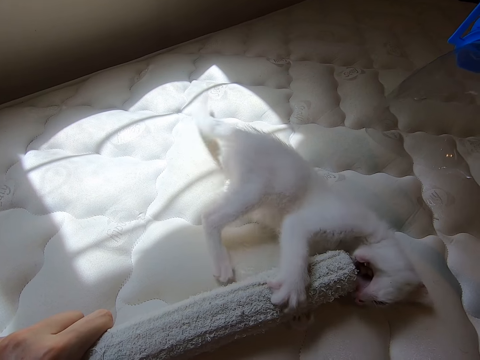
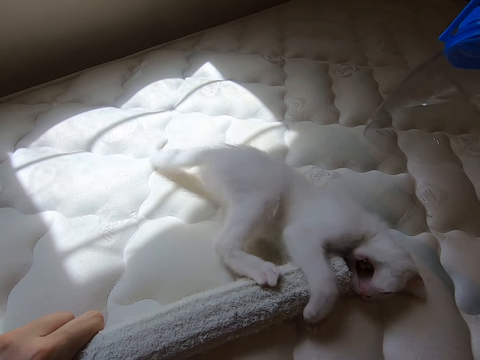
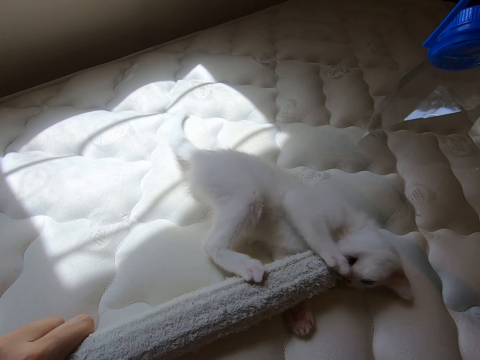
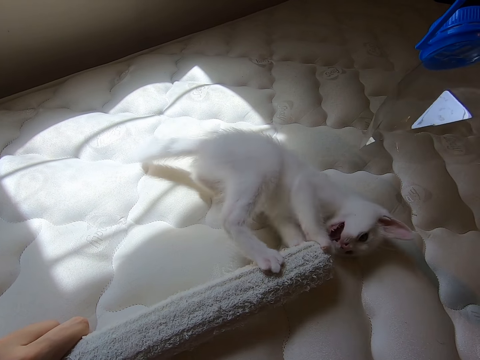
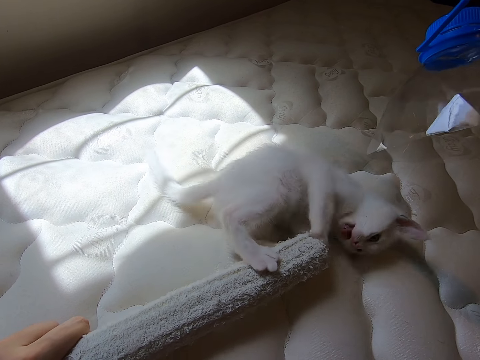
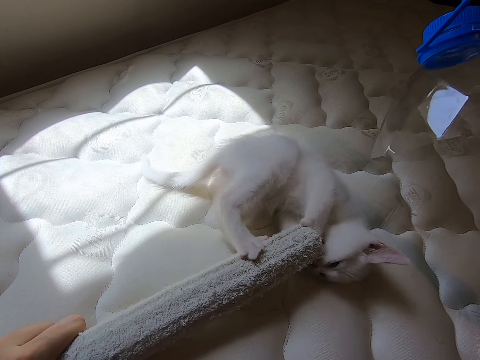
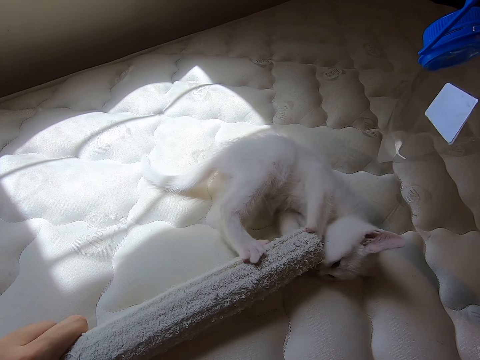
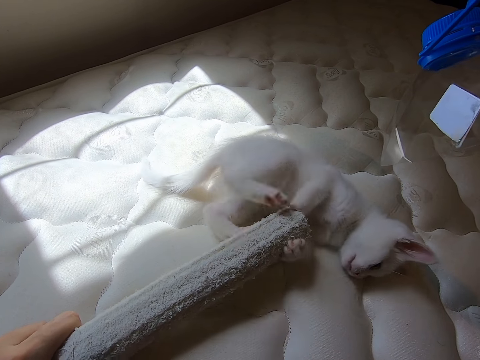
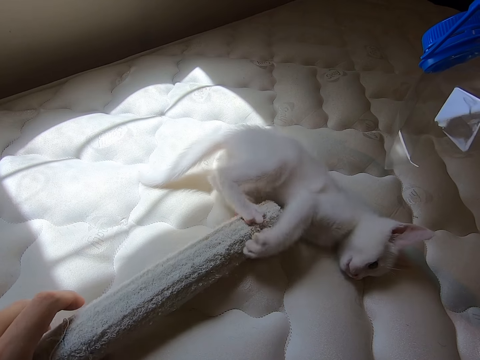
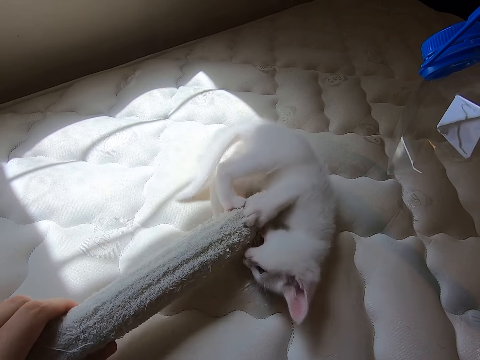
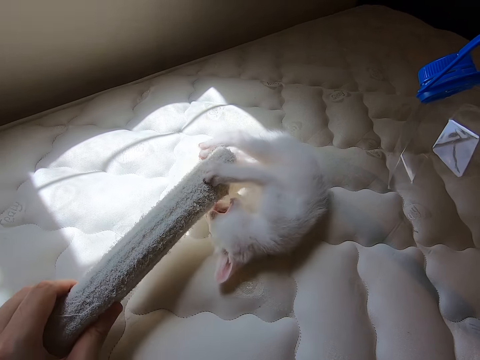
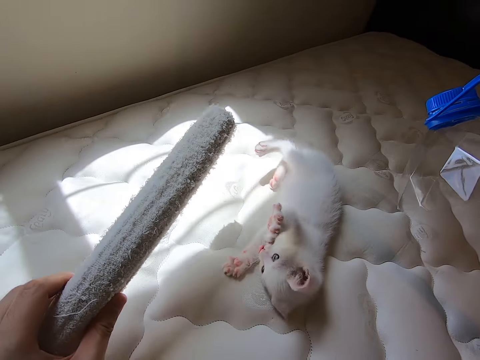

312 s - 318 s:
The camera wearer moves the left hand. They move something. They move something from the kitten.

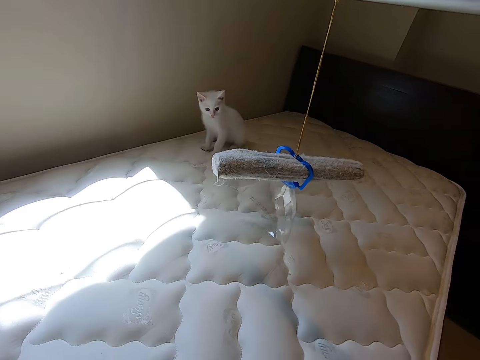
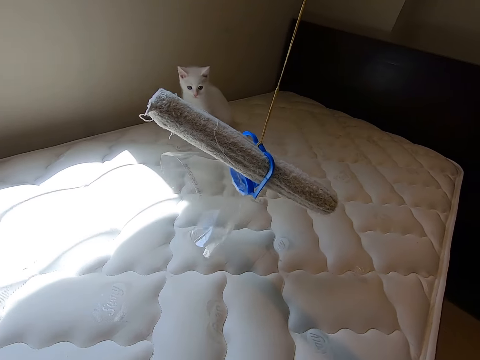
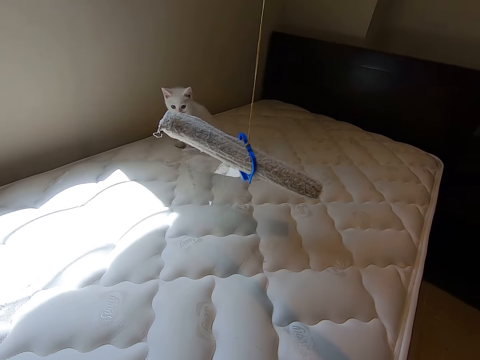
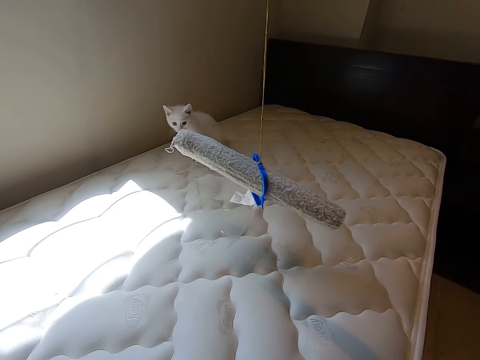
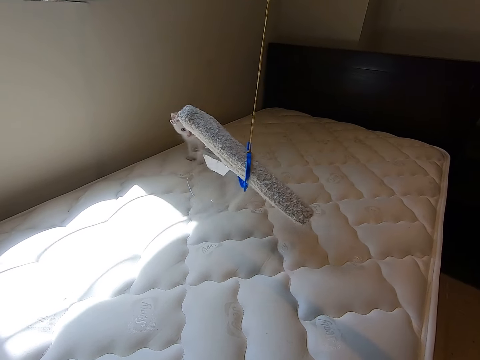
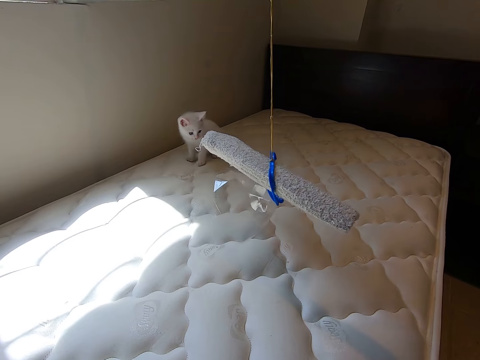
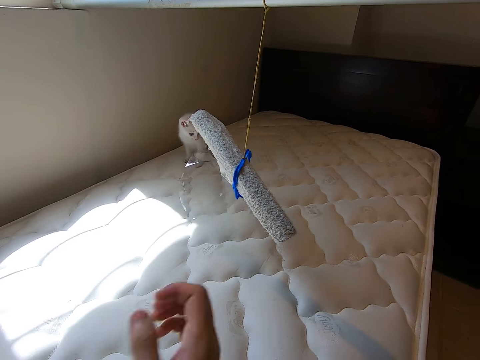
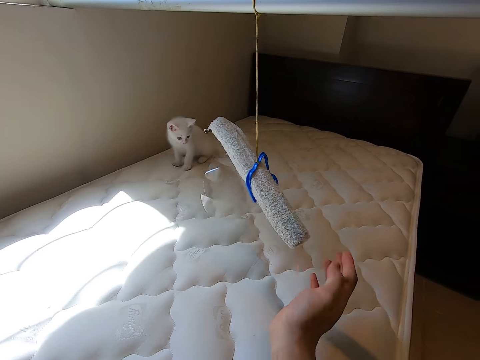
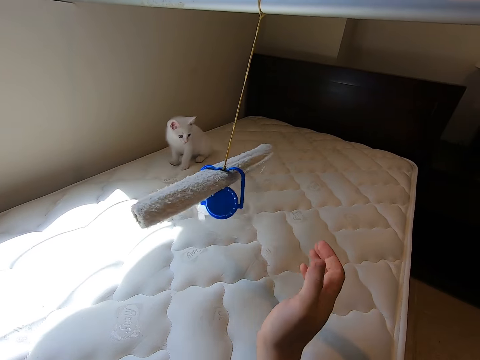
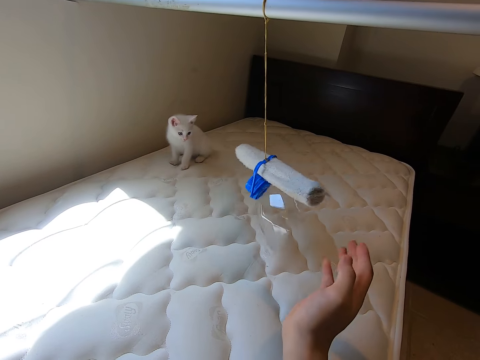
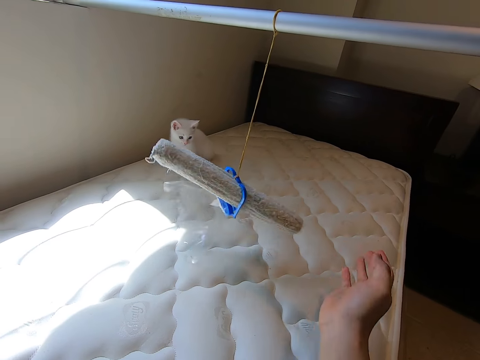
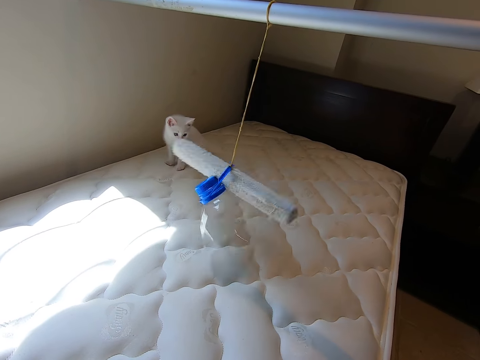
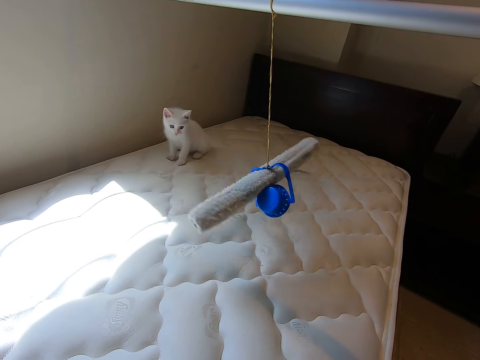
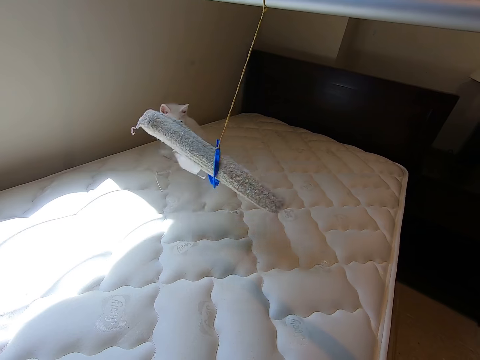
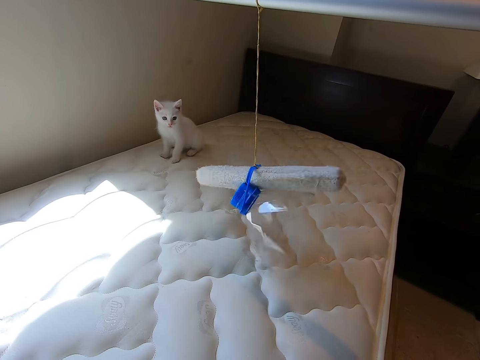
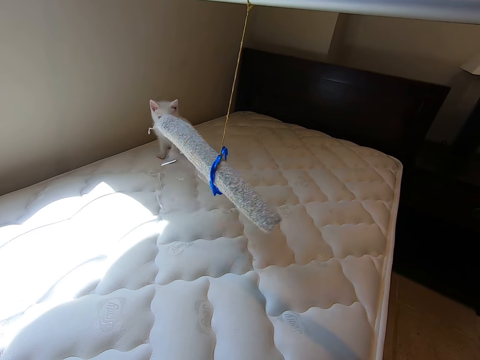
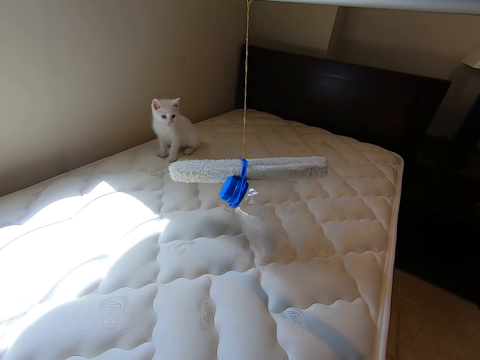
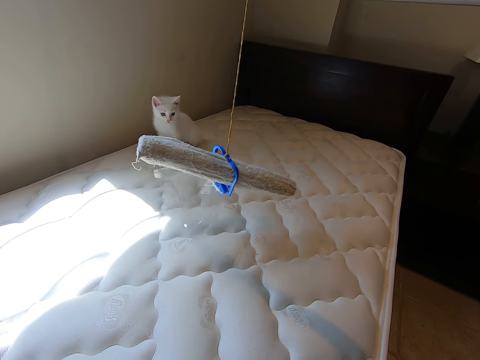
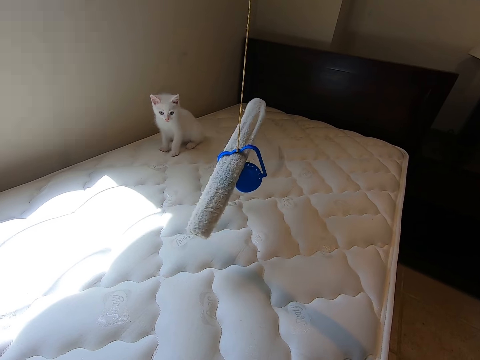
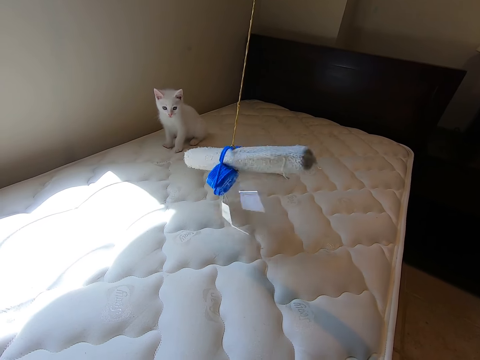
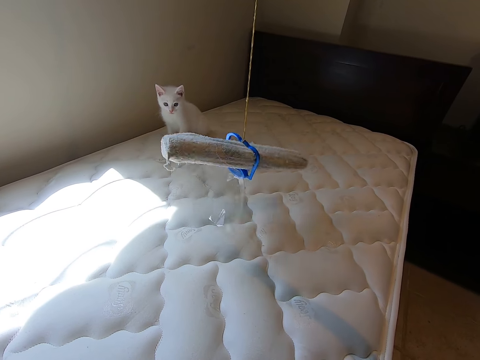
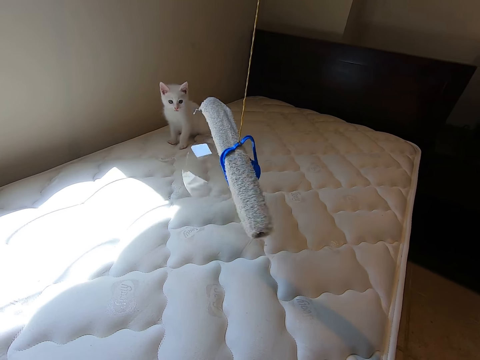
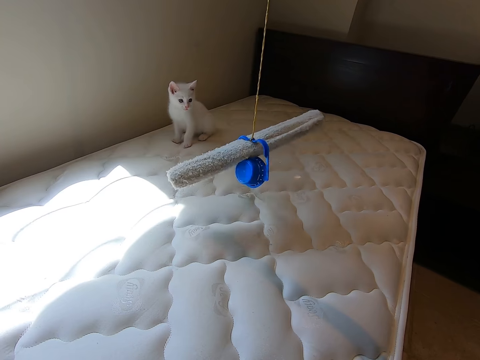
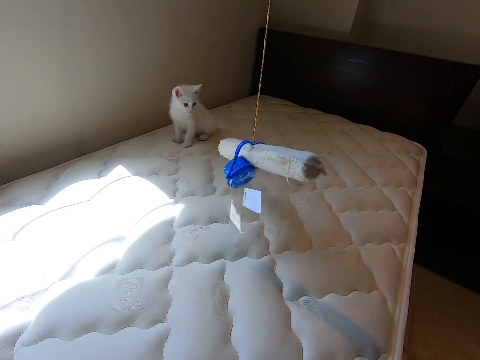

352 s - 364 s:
The camera wearer stares around. They move the right hand. They shake the rod in the plastic cover. They move something with the right hand. They move the hand away. They stare around.

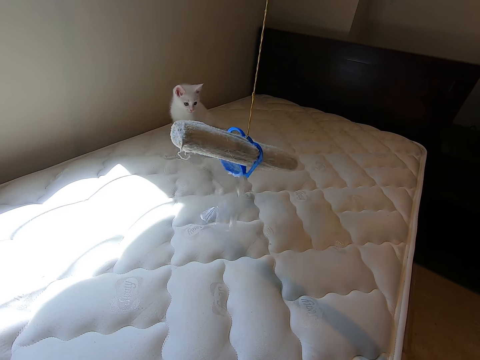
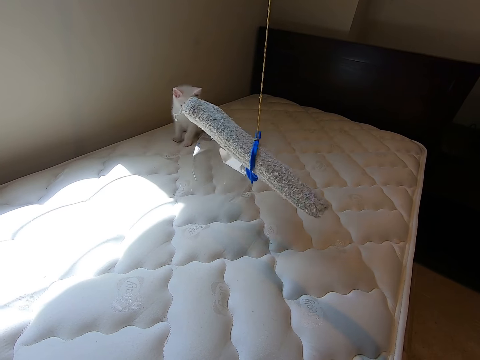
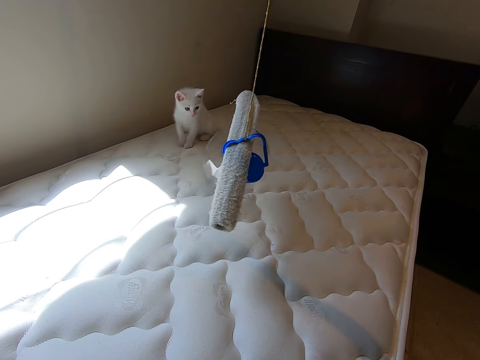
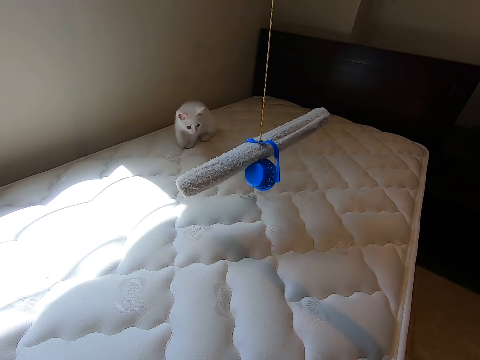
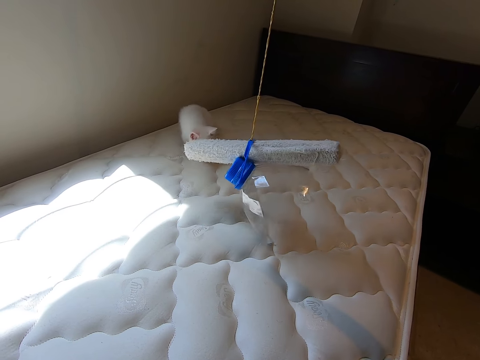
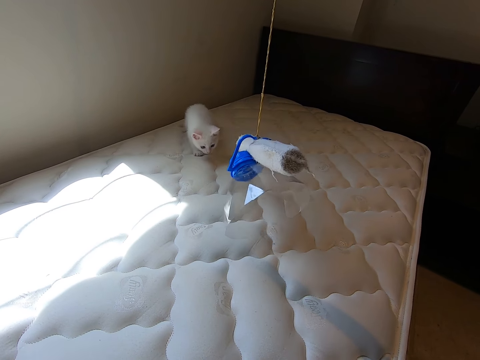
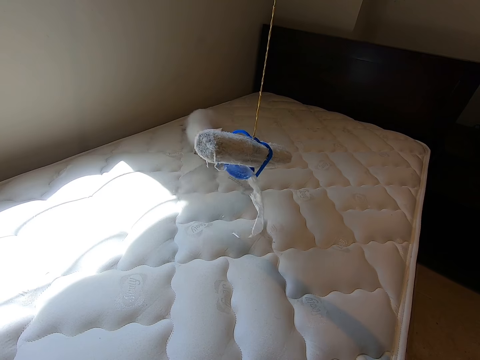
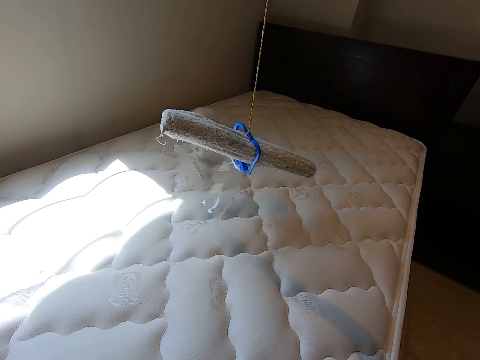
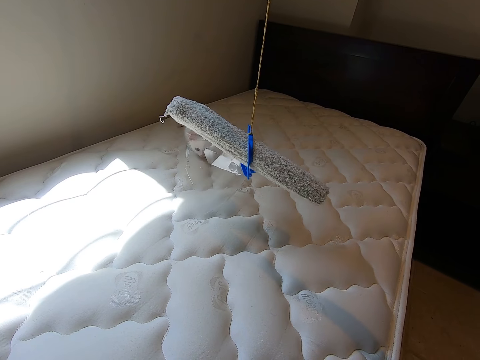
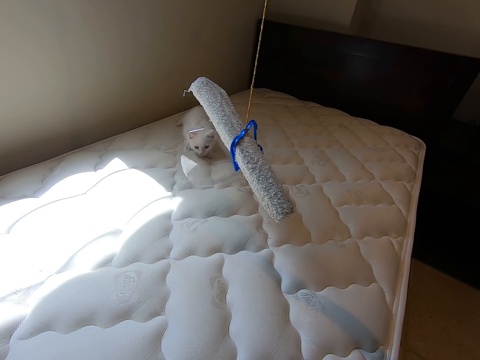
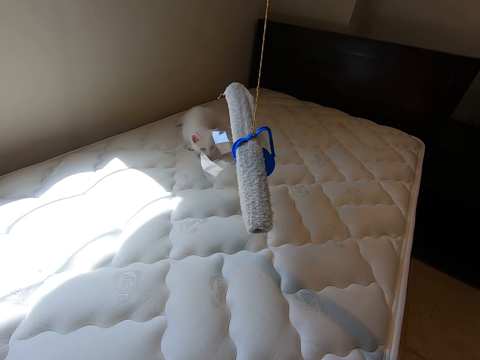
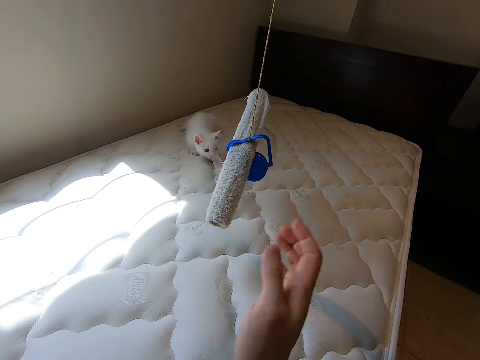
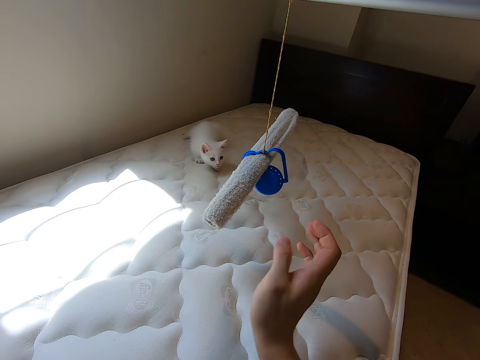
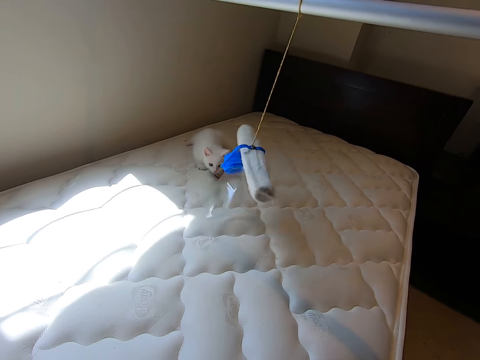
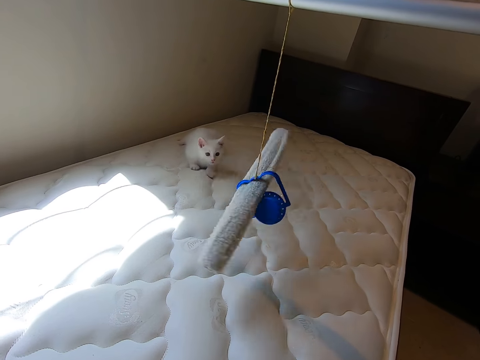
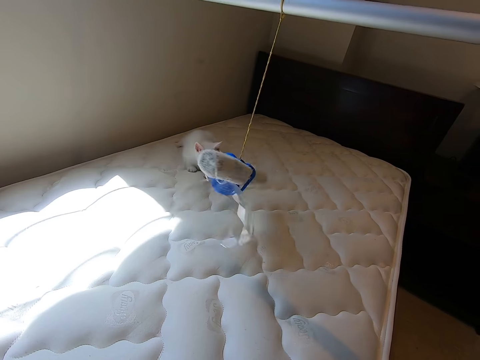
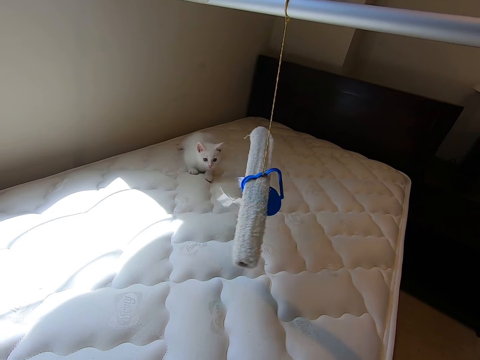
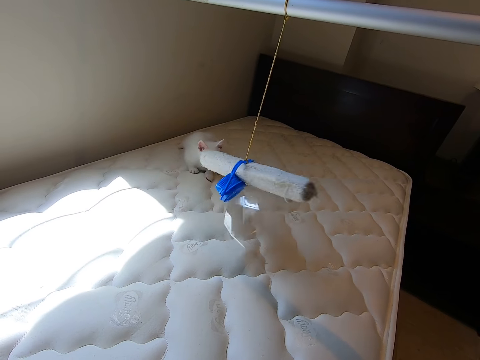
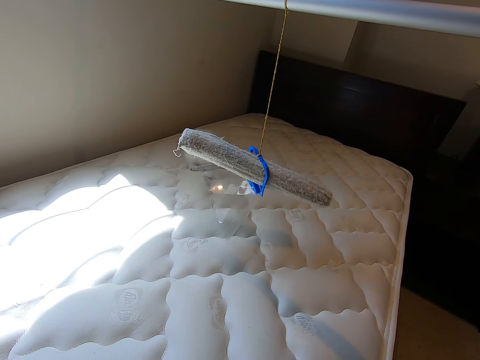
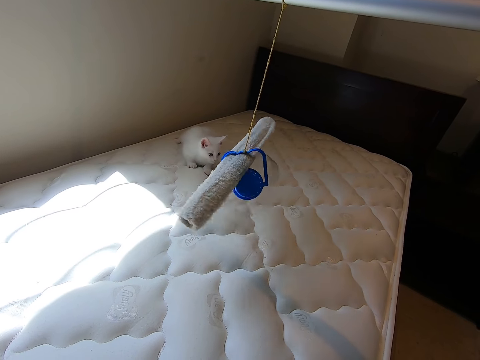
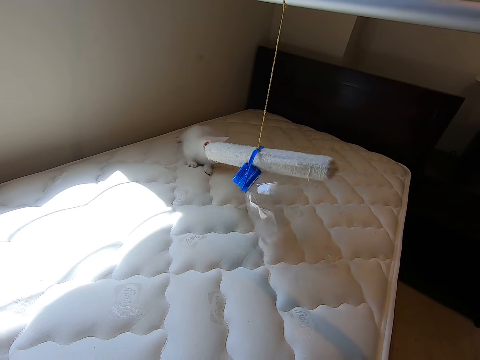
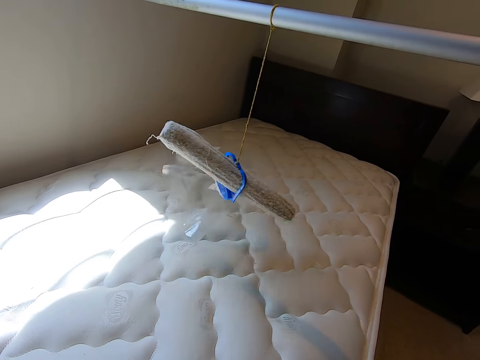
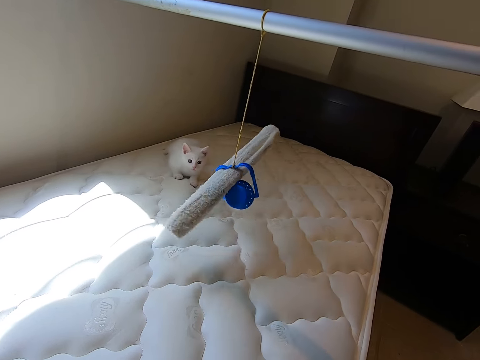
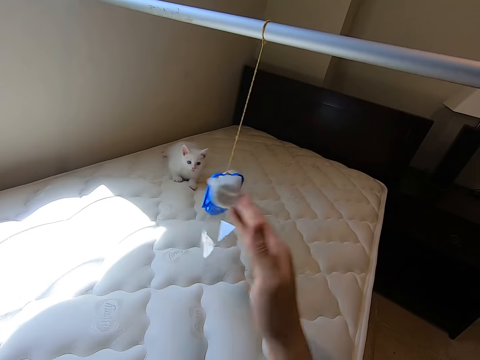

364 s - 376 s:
The camera wearer moves the right hand. They push something with the right hand. They stare around. They move the right hand to something. They move the hand from something. They move the hand to something. They stare around.
